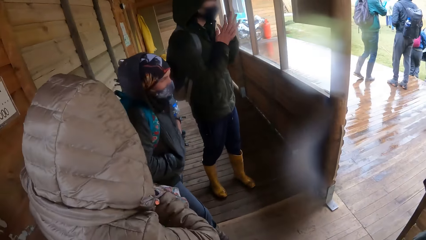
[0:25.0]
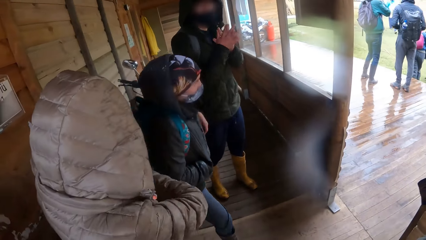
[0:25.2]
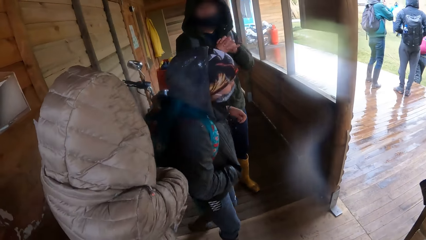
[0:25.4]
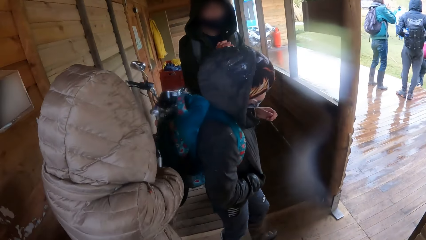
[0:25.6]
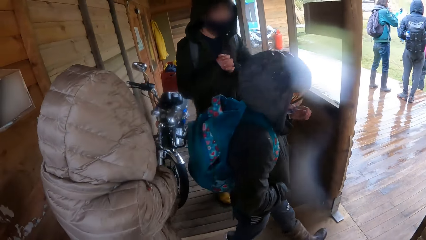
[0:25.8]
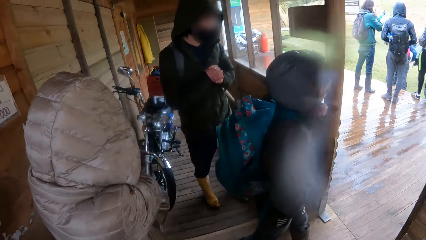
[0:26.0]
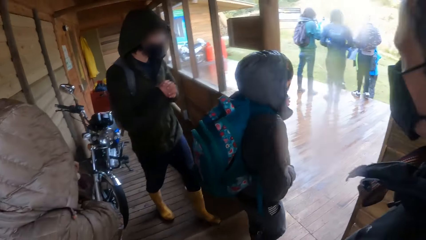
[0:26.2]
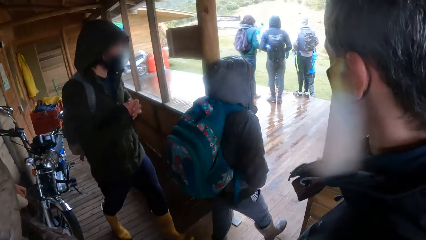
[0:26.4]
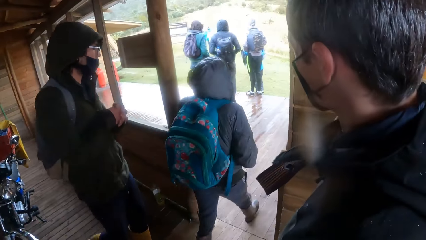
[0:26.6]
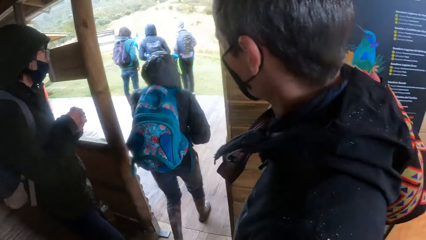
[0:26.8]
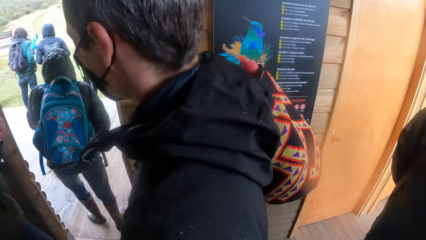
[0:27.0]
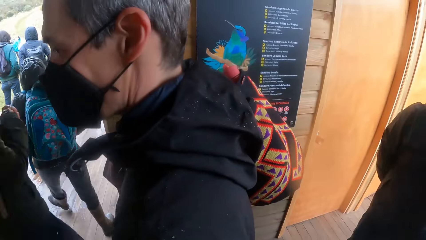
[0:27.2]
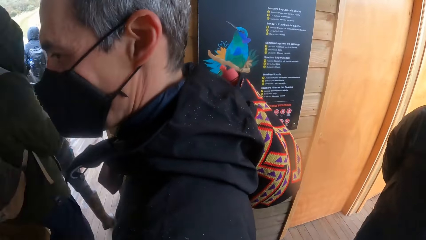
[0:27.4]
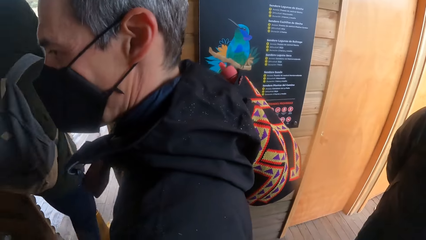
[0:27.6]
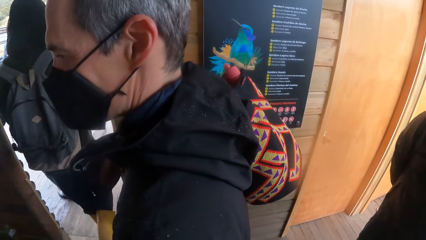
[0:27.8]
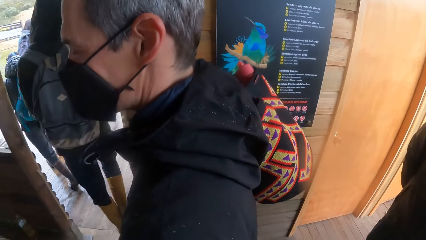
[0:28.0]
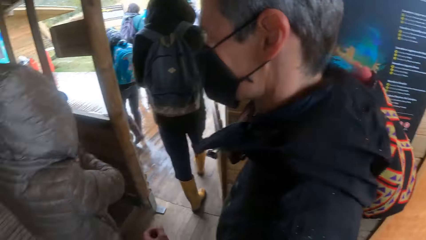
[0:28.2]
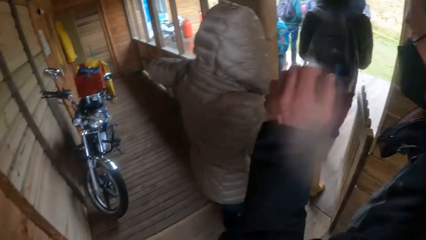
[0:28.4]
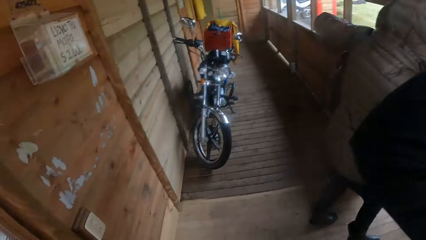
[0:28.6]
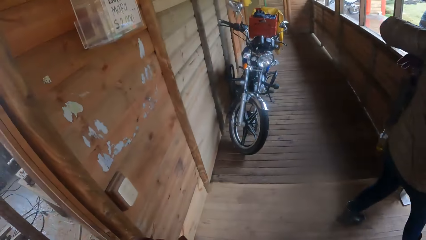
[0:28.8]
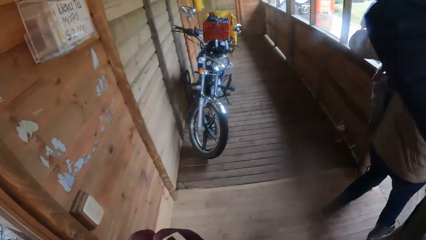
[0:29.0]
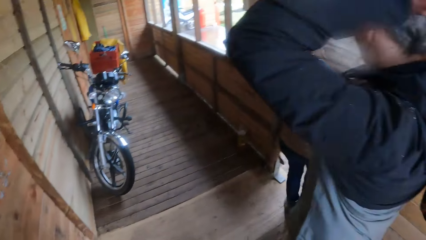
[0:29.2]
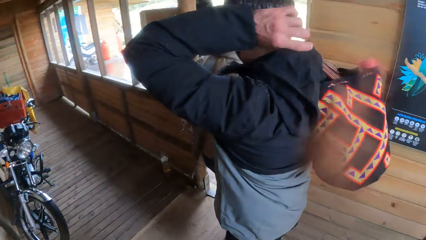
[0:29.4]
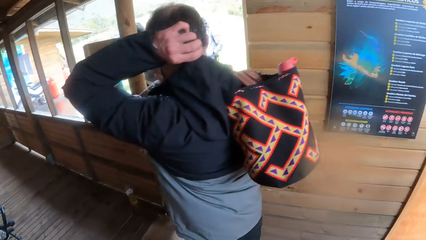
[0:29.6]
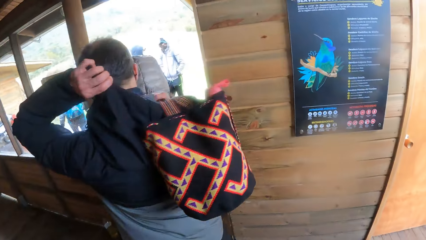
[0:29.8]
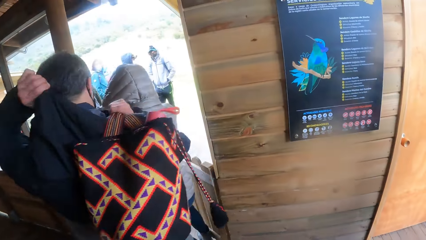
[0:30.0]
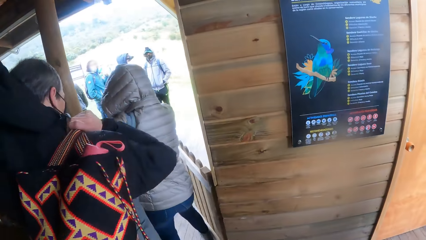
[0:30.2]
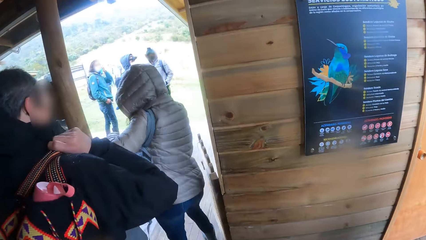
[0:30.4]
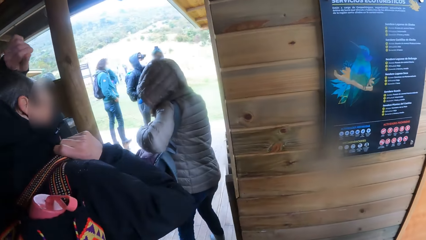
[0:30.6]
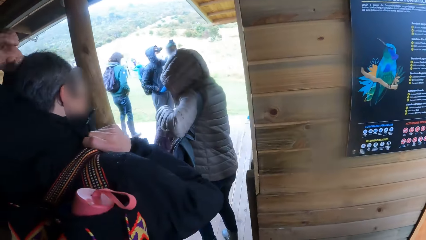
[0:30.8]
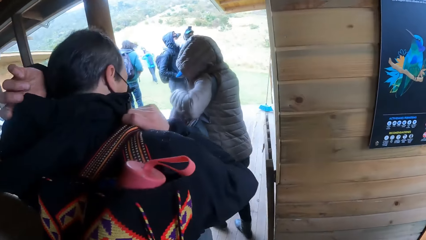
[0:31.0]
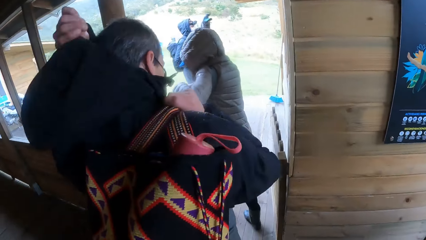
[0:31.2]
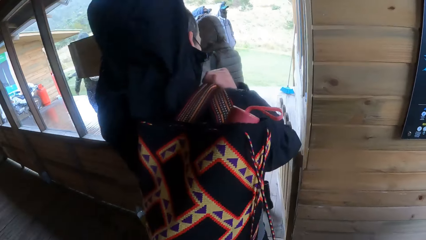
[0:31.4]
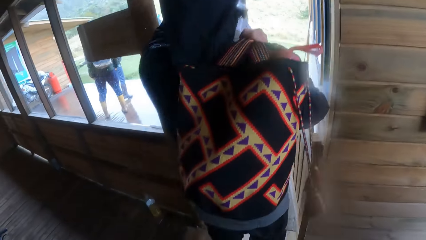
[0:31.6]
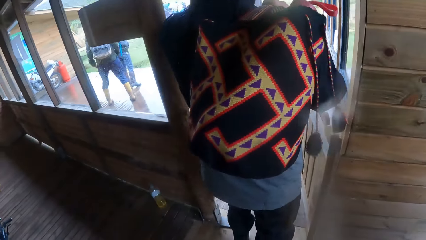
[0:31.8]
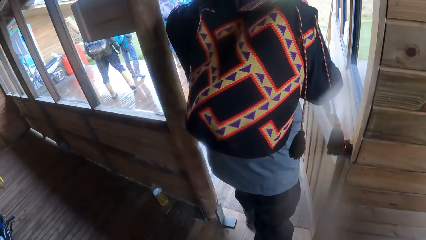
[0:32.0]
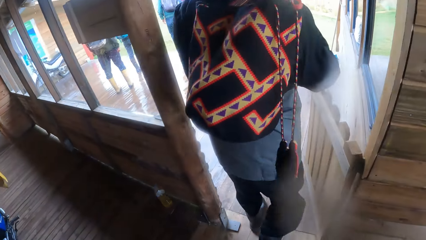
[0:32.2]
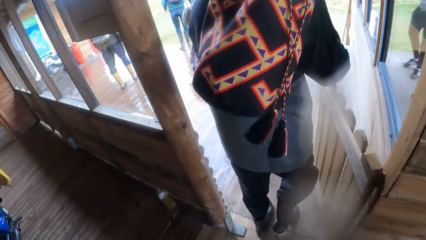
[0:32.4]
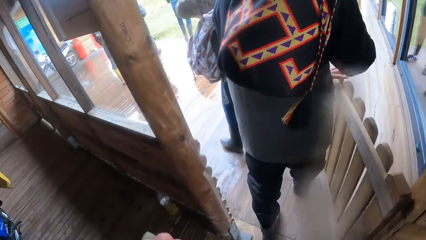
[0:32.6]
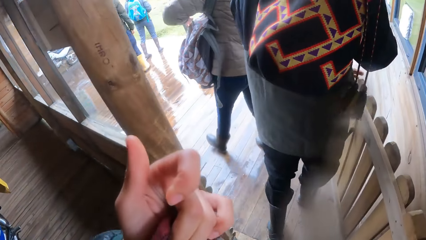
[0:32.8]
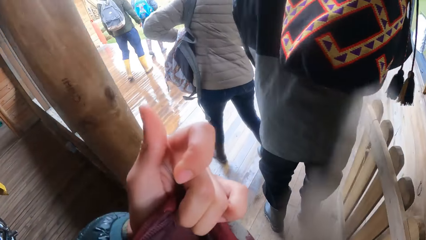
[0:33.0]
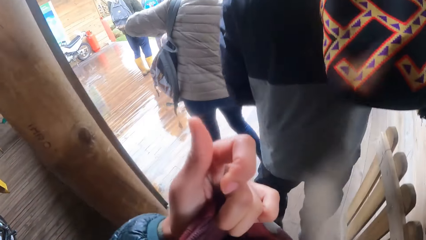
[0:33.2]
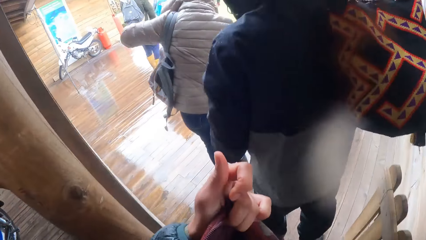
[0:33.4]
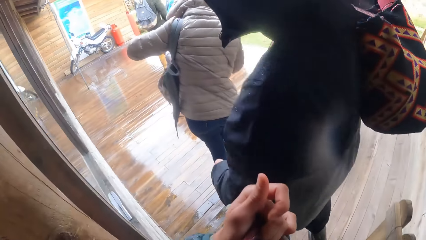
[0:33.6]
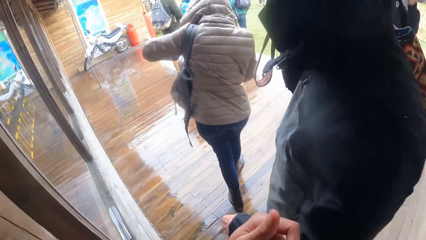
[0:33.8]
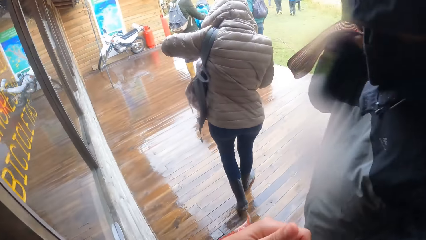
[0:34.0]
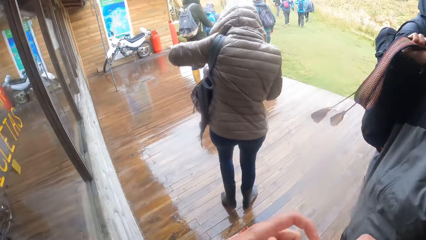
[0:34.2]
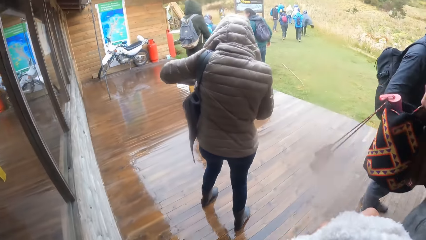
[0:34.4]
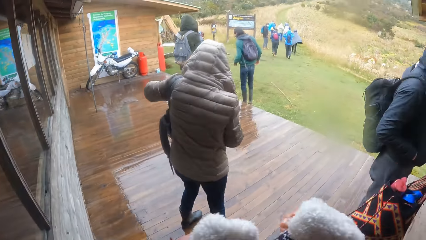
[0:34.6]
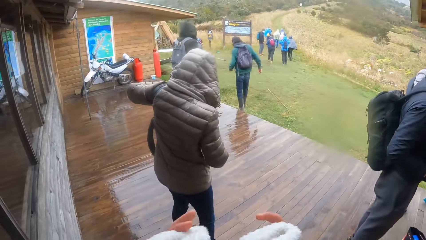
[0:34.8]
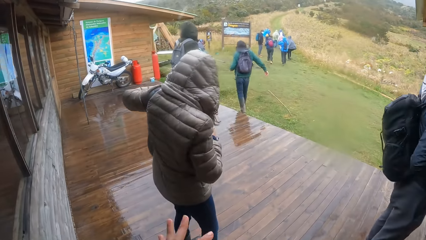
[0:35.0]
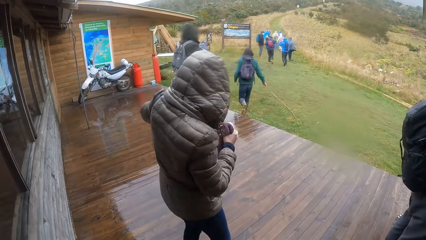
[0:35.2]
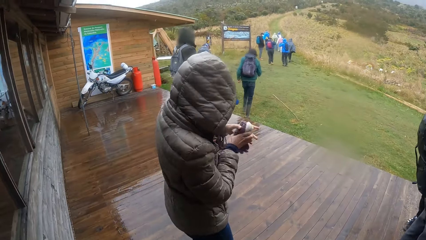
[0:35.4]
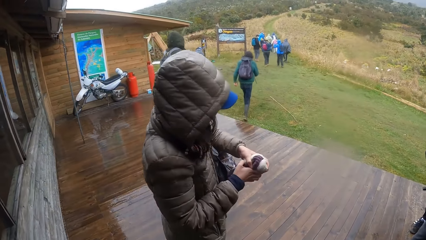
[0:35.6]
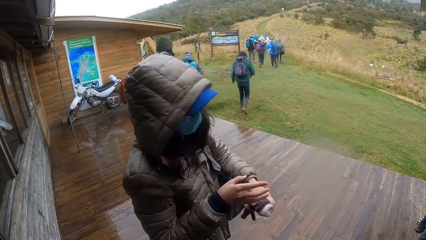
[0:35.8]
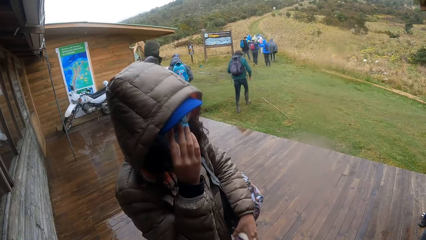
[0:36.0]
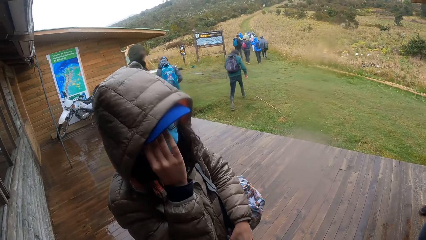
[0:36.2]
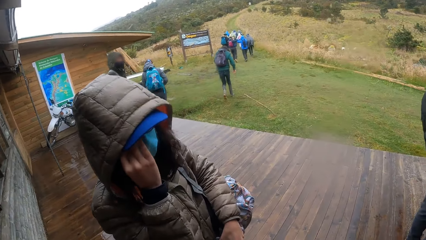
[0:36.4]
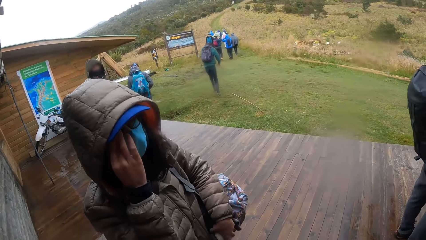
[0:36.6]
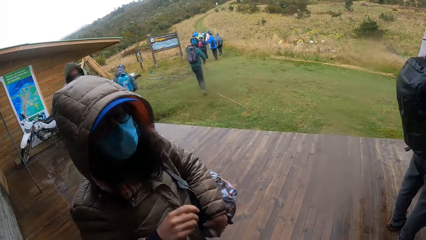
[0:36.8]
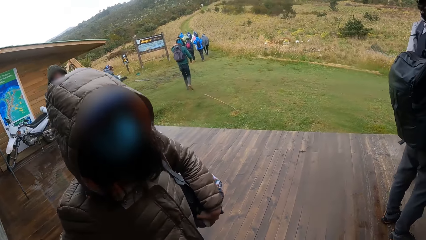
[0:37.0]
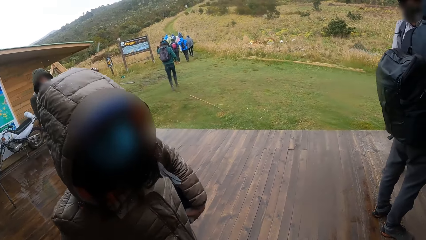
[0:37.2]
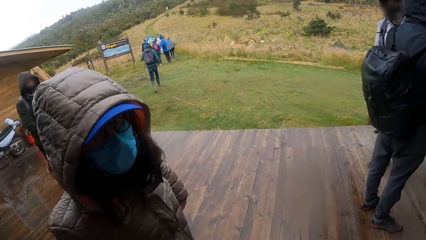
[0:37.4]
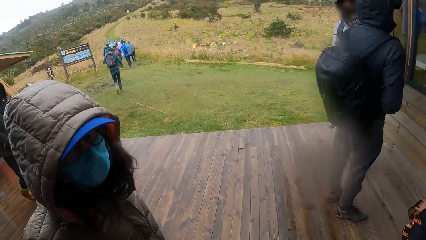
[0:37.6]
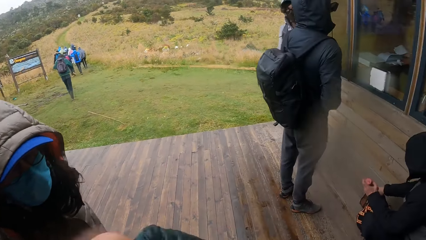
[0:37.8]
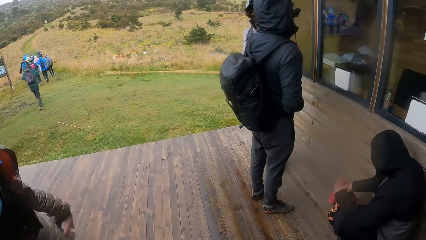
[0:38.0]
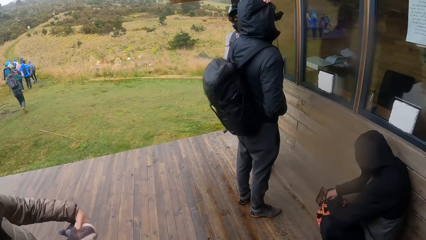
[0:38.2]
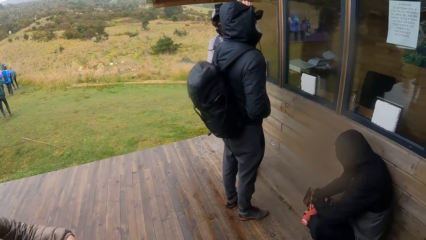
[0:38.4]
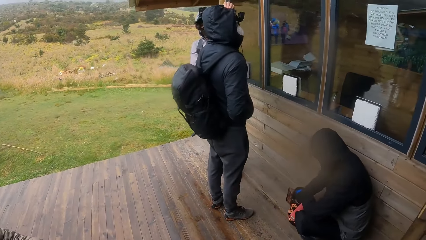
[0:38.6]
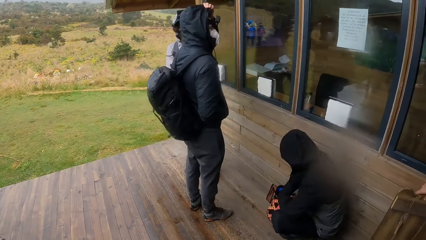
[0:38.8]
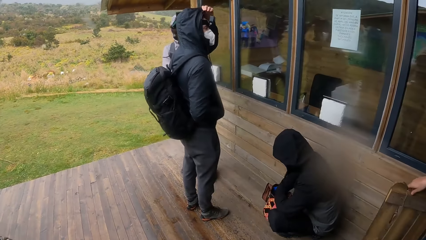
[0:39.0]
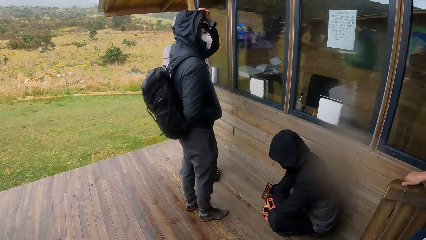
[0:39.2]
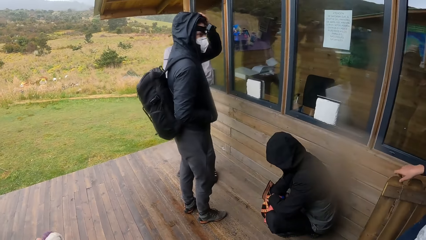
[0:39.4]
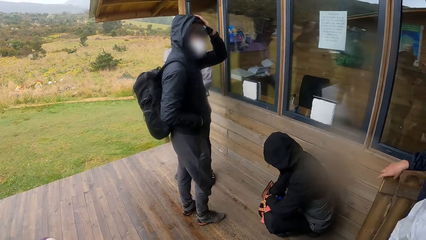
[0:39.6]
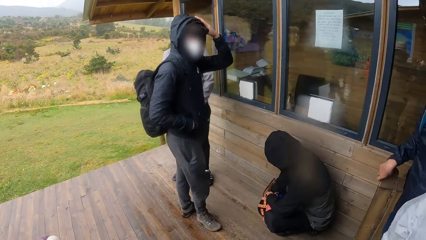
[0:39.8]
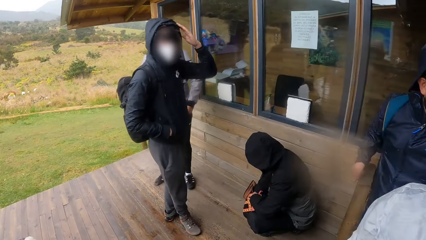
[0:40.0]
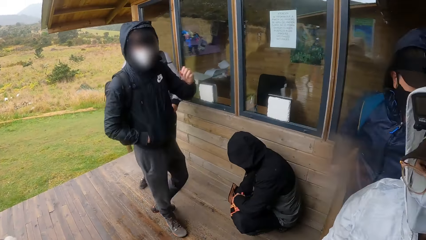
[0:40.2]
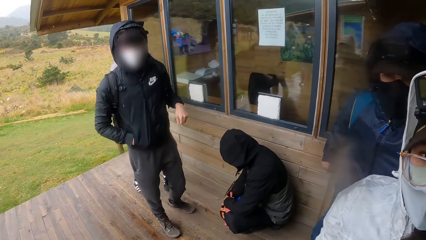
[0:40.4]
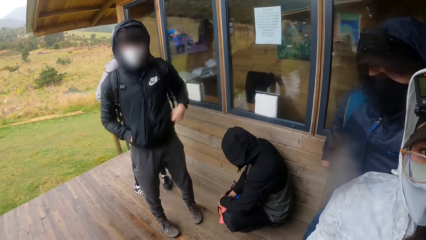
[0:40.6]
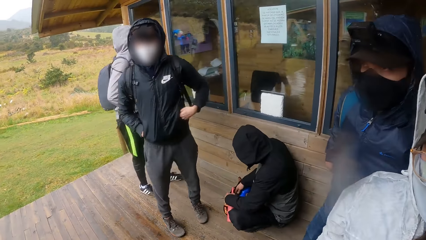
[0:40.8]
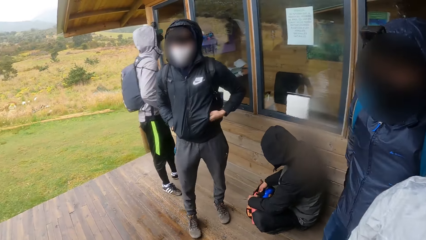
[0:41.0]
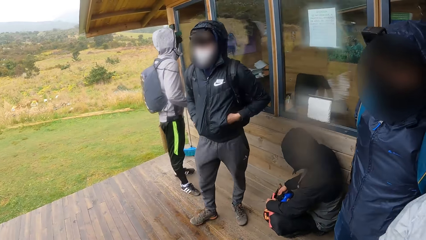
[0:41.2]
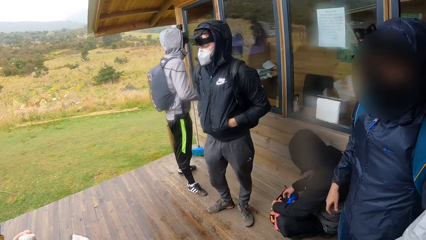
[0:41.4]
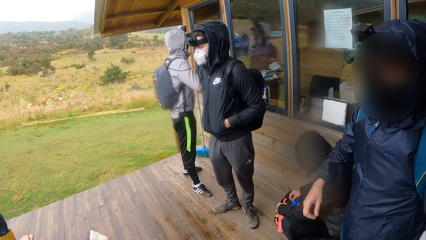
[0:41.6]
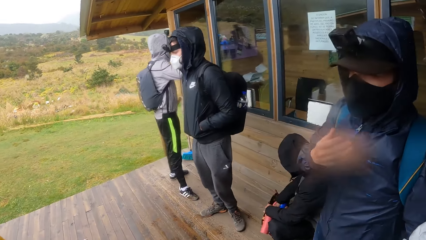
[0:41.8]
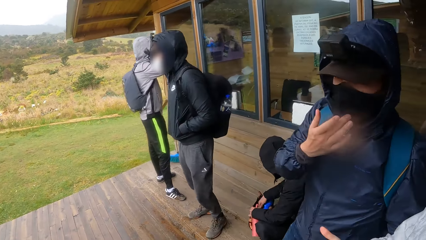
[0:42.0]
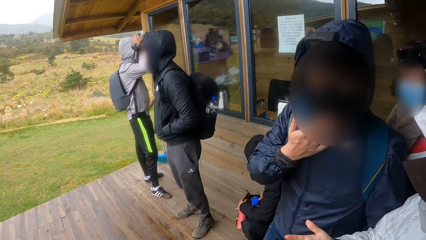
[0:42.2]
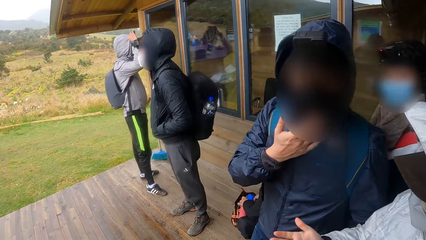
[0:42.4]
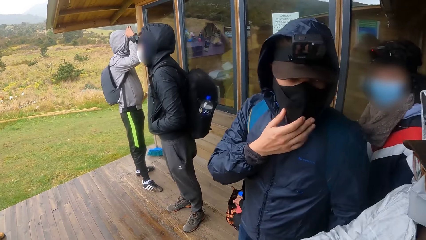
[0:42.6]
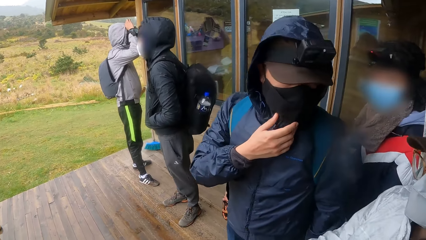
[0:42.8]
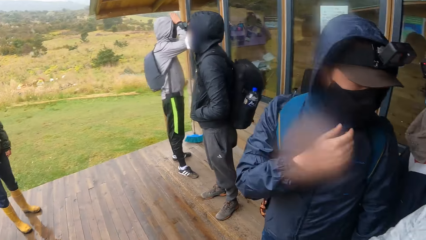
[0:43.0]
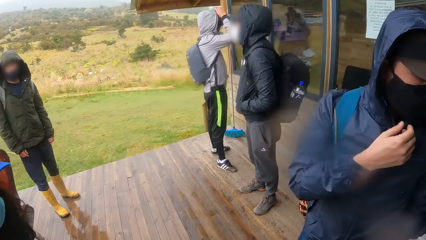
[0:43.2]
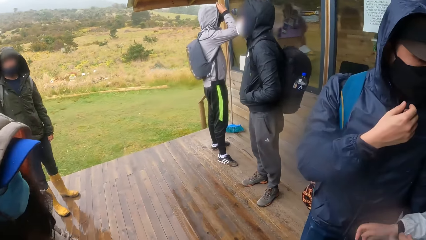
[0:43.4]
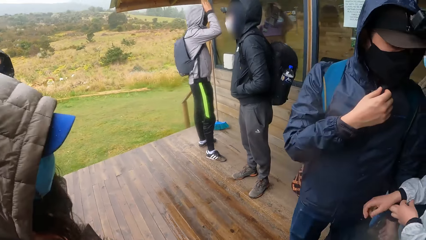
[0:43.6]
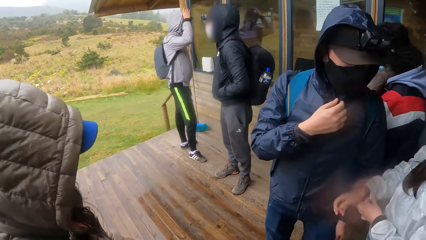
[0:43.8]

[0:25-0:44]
The camera wearer looks around the building. A man touches a hoodie at his back with his left hand. The man wears the hoodie on his head with his left hand. The camera wearer walks out of the building. She holds a bag with her left hand. She holds some gloves in both hands. A woman passes some gloves from her left hand to her right hand. The woman adjusts a facemask on her face with her right hand. Another woman searches a bag on the ground with her right hand. Another man adjusts a hoodie on his head with his left hand. The camera wearer stands at the veranda and walks around the veranda. Another man touches a facemask on his face with his right hand.
